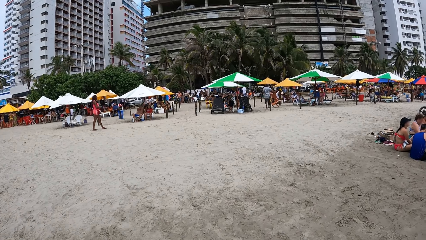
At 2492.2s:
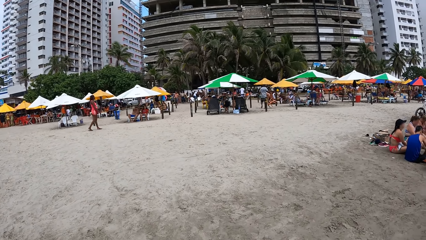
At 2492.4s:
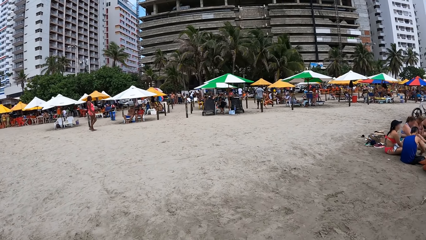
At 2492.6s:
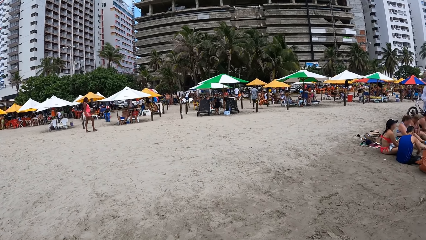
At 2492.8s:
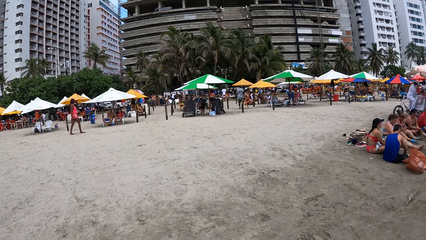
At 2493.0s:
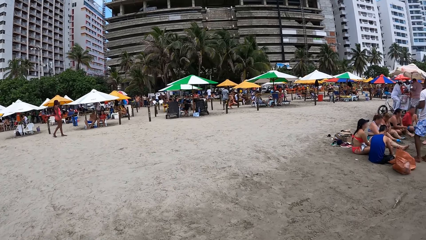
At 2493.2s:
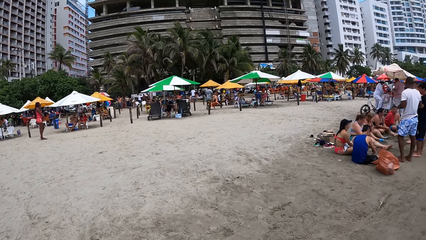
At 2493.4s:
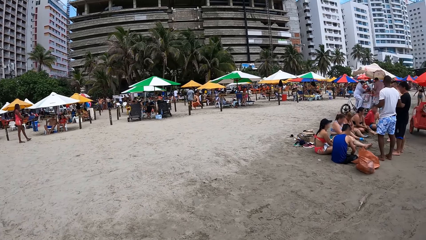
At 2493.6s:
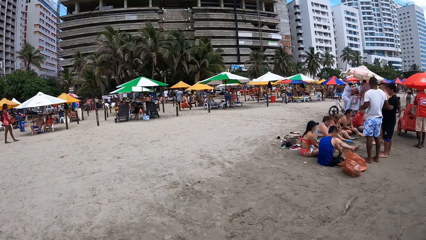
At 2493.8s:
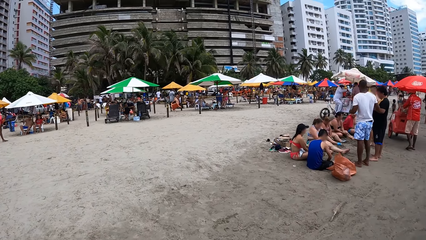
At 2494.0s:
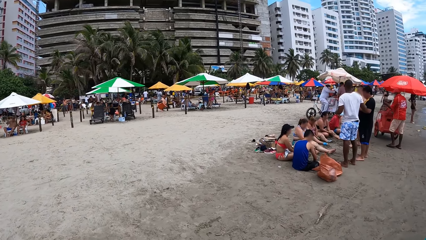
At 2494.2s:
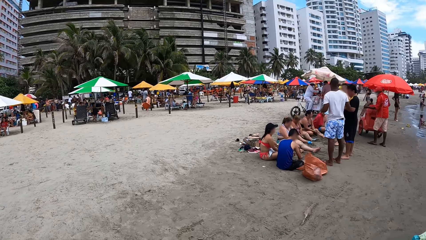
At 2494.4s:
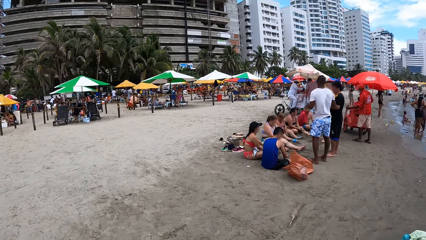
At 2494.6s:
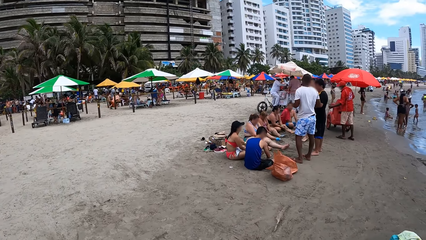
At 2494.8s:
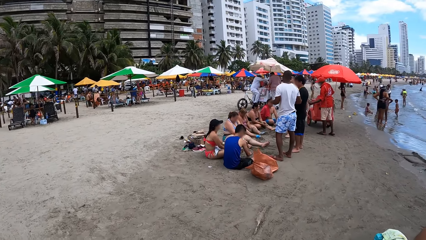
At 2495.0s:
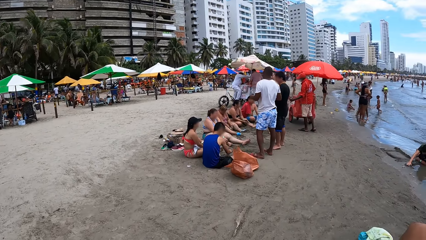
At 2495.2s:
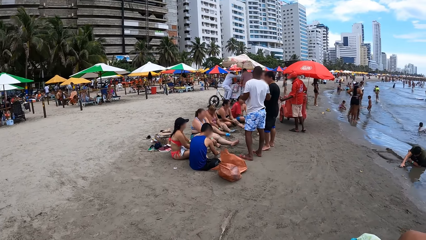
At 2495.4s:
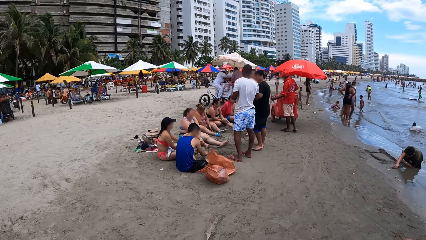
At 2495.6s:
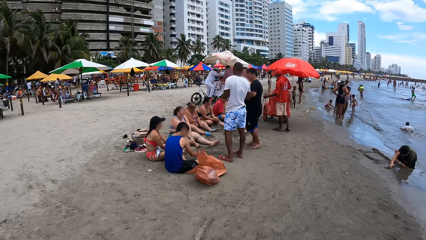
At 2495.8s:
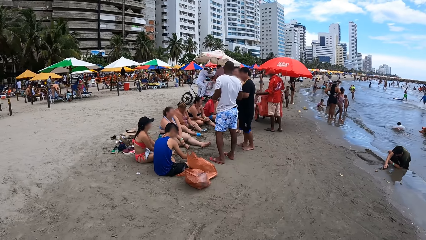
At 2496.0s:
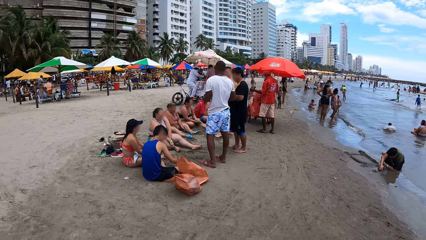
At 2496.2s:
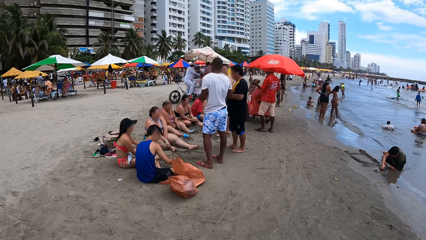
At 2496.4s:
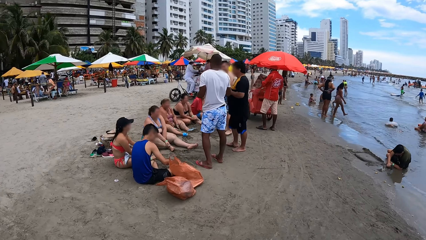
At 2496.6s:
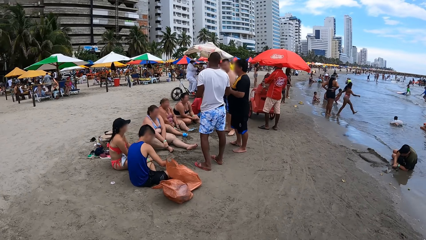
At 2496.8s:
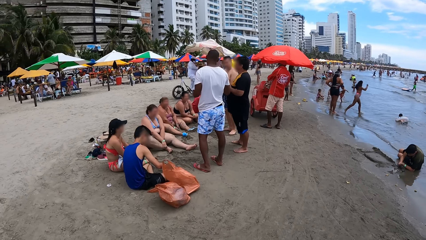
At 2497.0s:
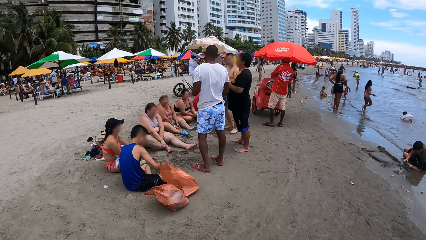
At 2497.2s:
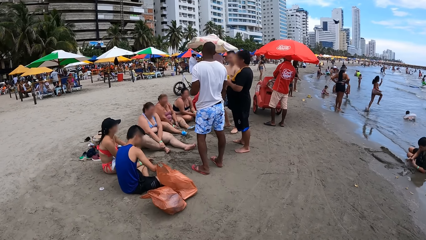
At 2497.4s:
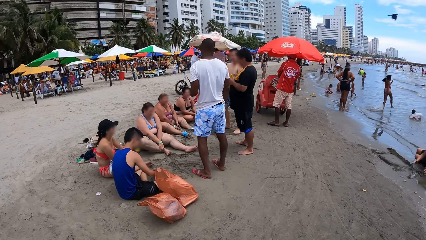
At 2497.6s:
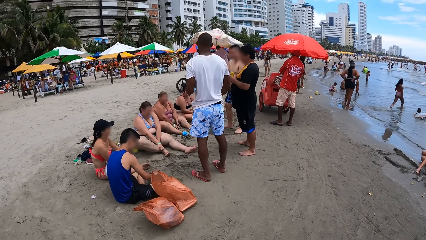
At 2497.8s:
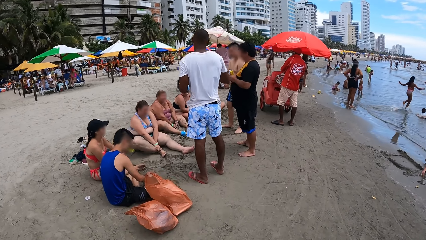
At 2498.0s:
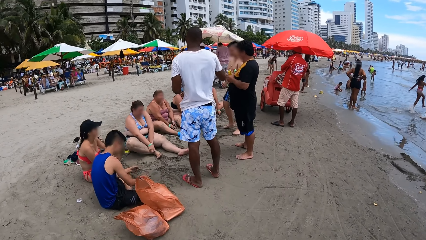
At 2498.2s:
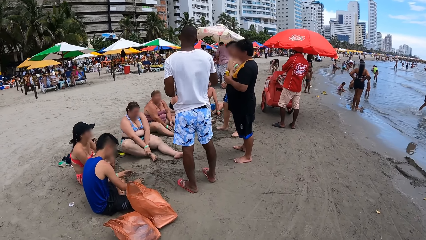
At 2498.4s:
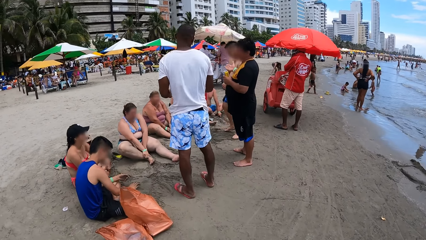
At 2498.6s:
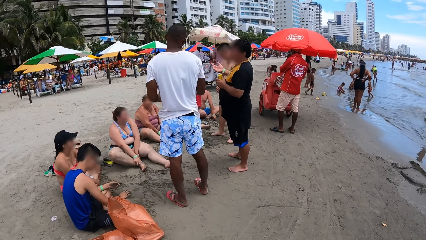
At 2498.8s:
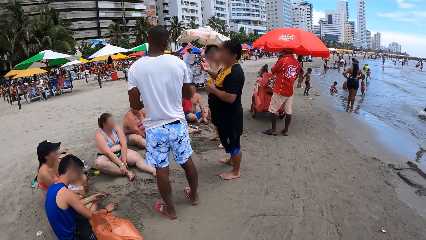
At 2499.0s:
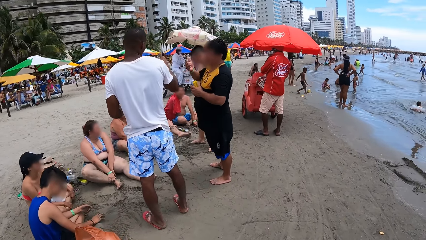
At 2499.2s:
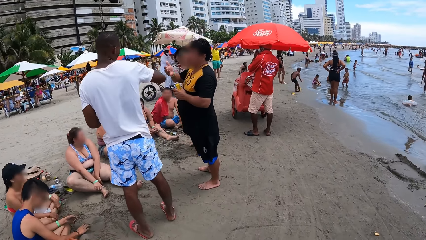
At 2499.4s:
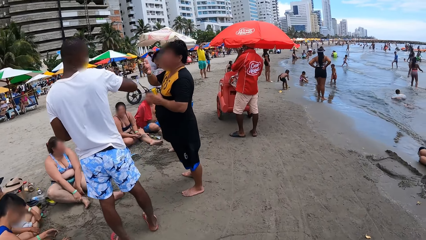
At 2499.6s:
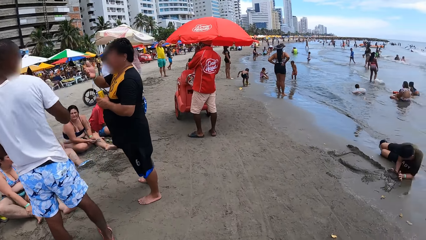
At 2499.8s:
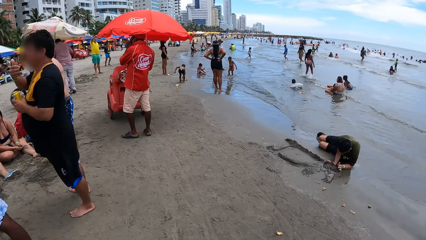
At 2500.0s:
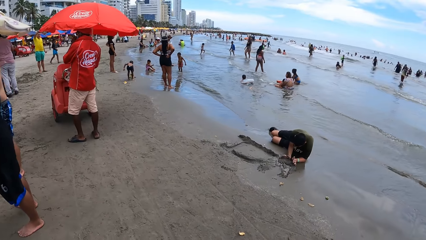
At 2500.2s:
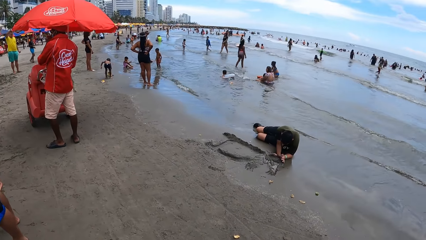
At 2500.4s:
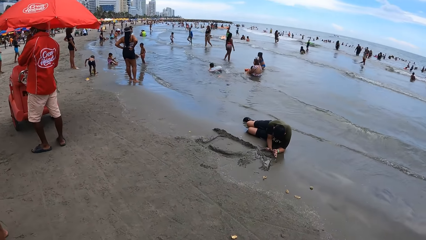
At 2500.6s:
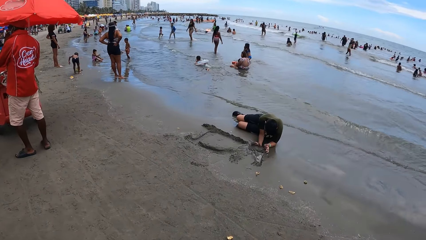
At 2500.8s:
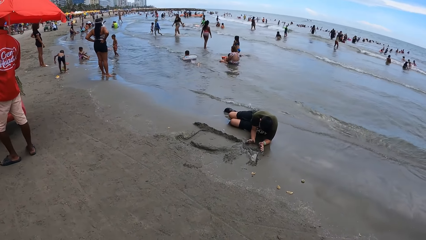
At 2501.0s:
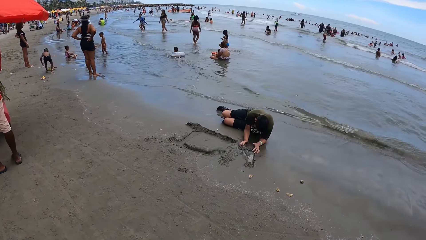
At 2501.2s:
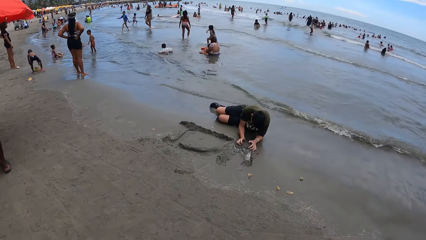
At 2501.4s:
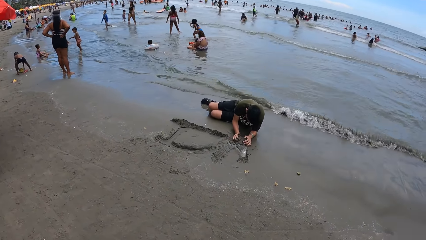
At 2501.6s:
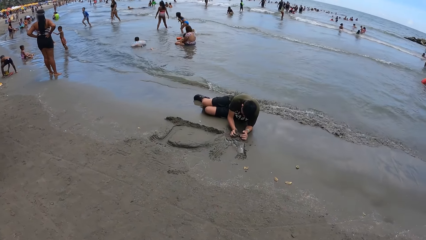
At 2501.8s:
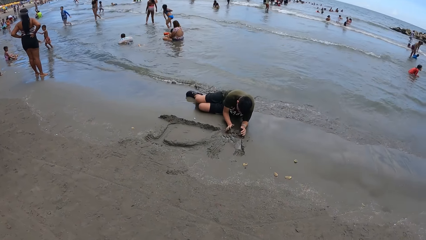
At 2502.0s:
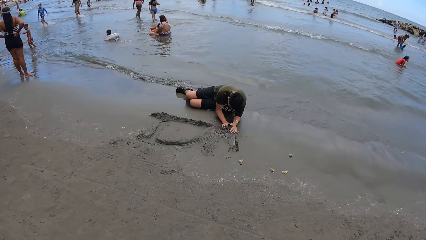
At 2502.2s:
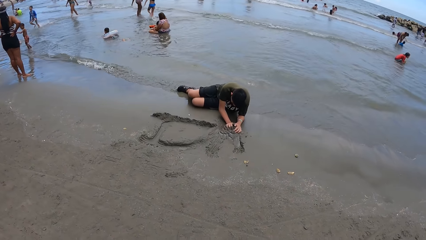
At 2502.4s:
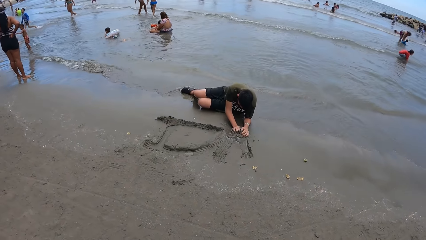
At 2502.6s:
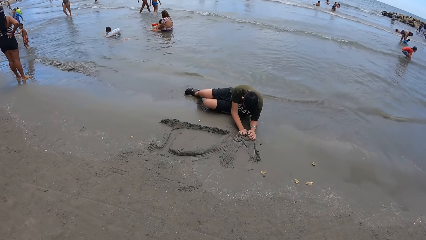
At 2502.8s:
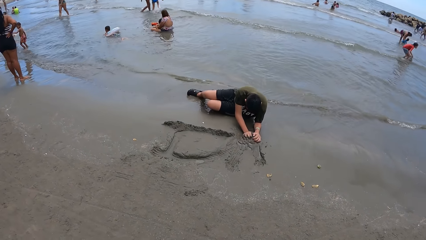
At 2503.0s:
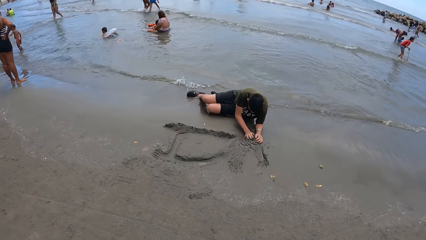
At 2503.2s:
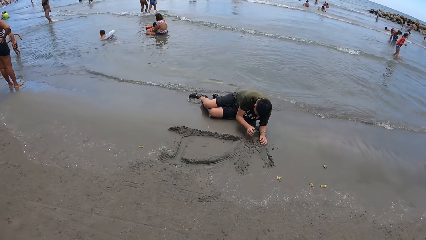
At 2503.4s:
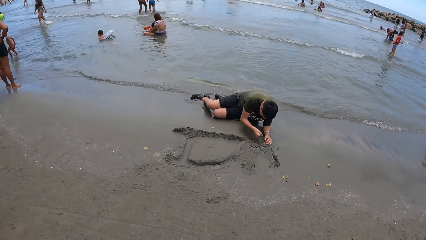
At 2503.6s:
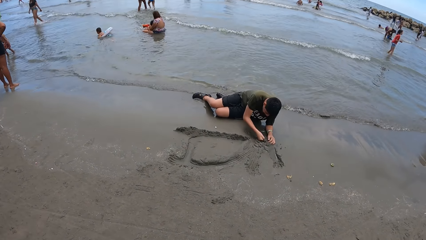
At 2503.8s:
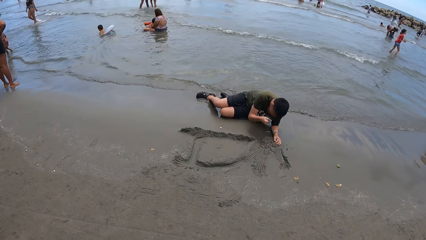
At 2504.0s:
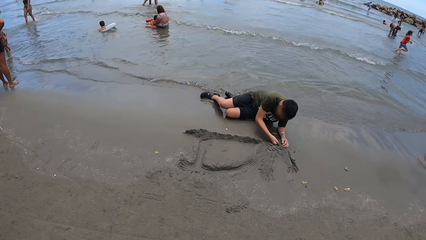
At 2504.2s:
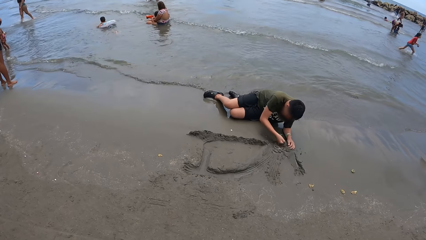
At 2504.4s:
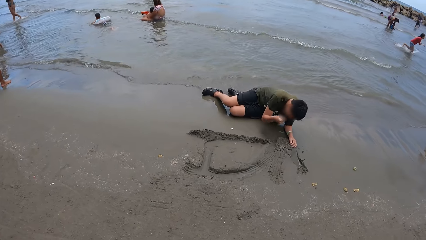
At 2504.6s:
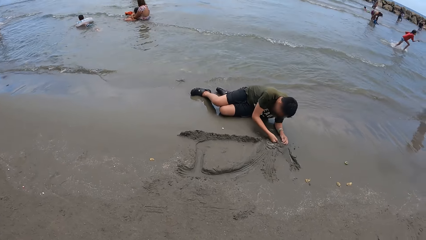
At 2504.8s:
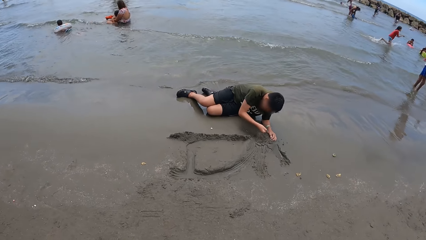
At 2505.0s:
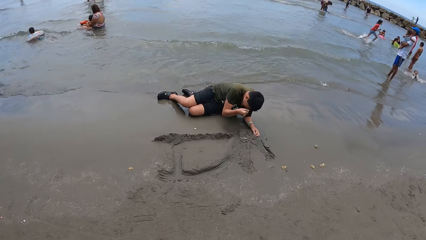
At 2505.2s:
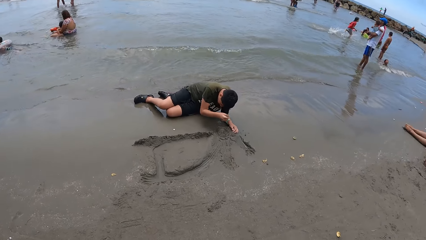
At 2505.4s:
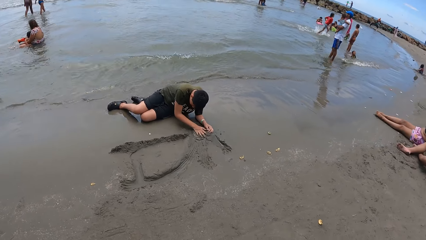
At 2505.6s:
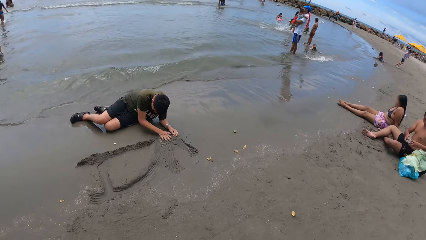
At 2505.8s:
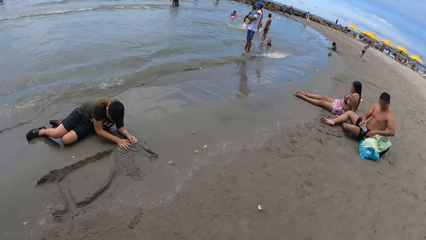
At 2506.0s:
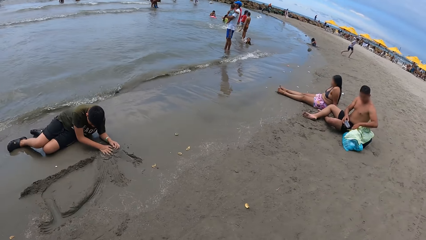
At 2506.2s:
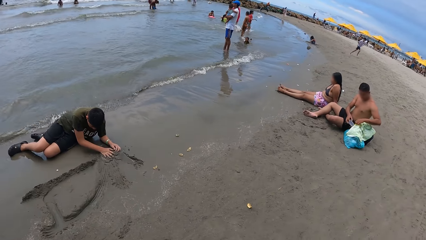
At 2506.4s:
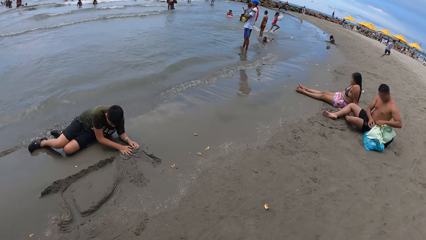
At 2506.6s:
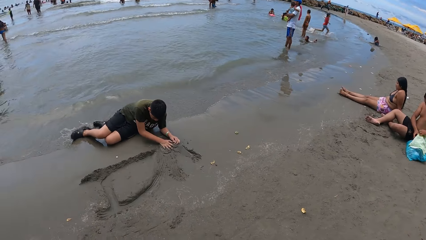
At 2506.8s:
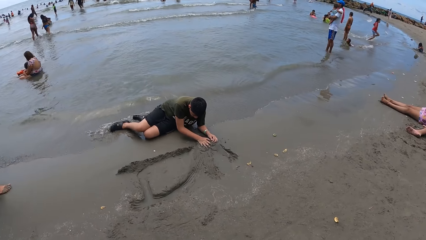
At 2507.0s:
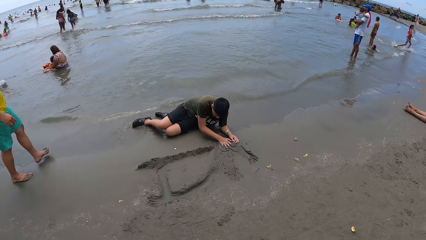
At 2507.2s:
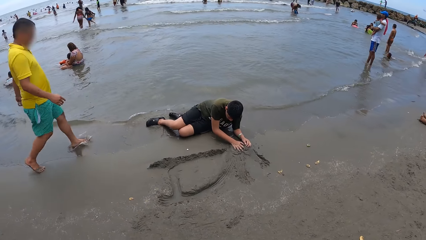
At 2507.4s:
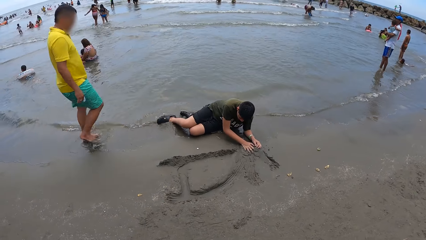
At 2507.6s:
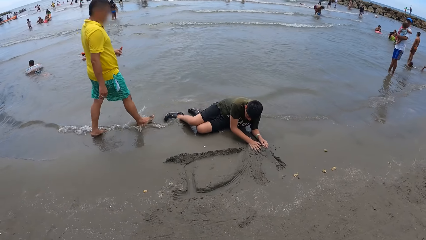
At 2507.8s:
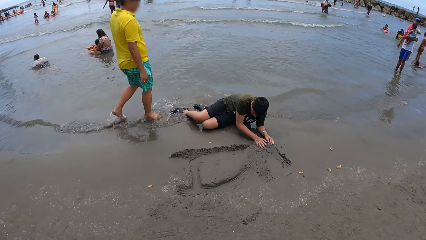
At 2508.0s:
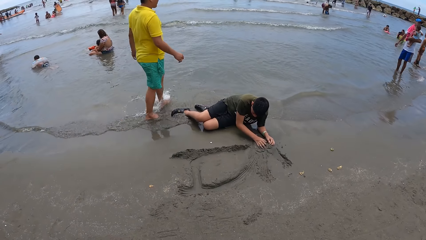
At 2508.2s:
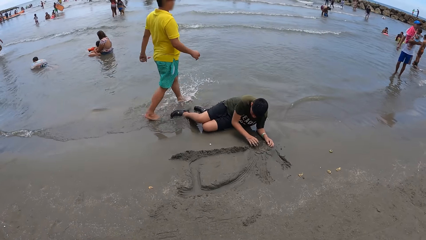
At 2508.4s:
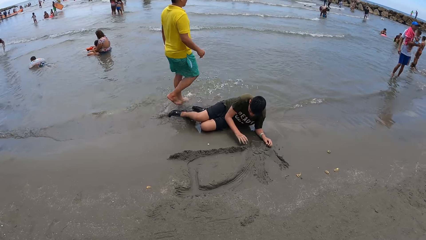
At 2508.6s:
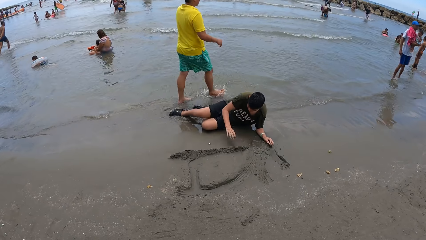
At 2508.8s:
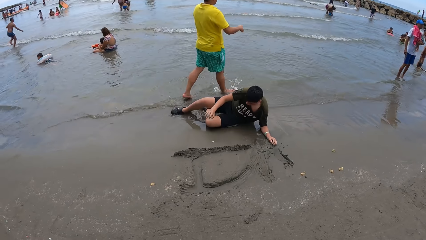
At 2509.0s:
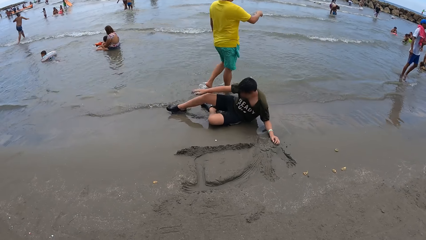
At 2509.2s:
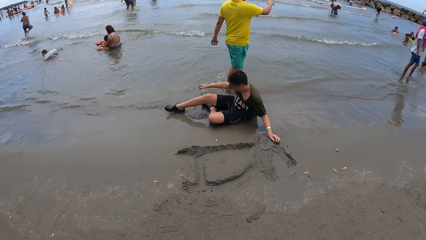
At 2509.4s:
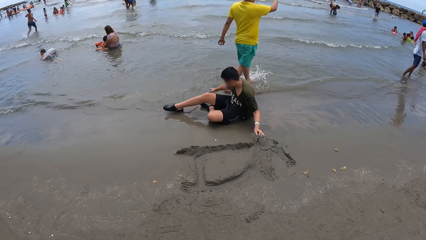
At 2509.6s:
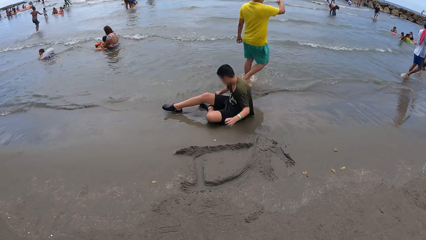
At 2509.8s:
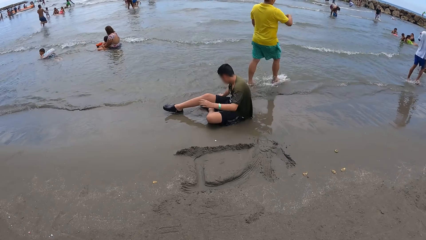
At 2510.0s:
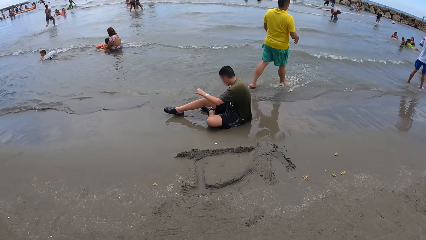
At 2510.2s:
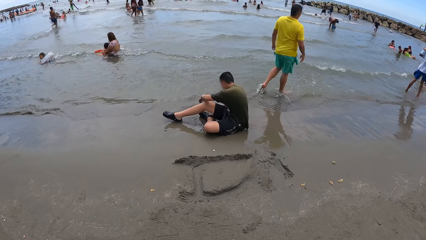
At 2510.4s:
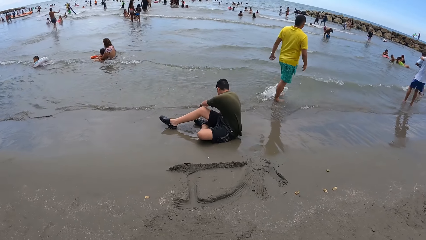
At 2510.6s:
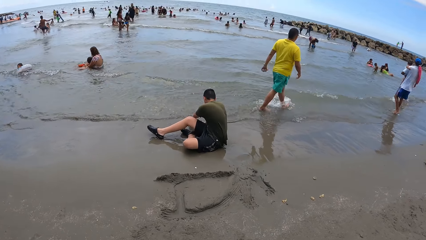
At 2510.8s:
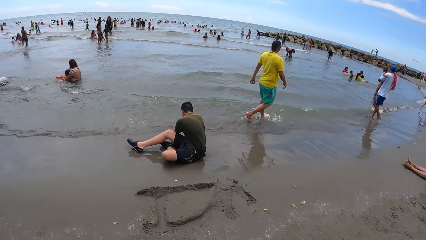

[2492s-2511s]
The camera wearer walks in the beach. They look around the beach. They look around.
